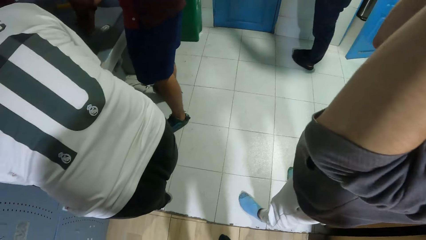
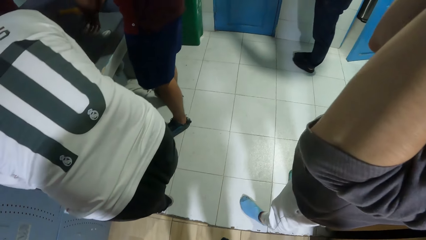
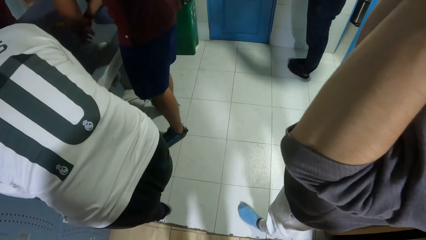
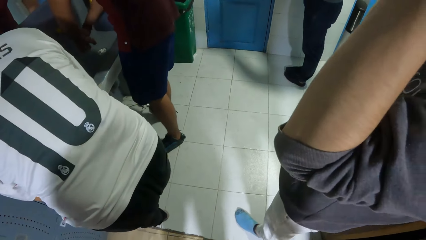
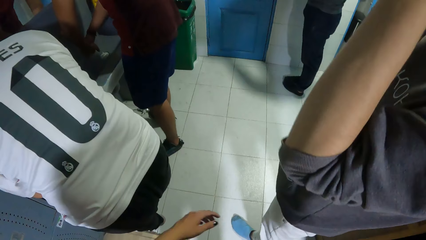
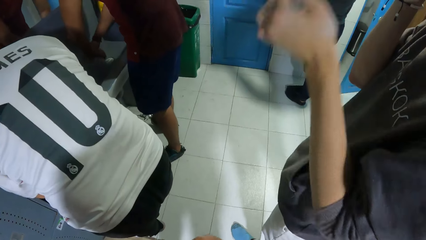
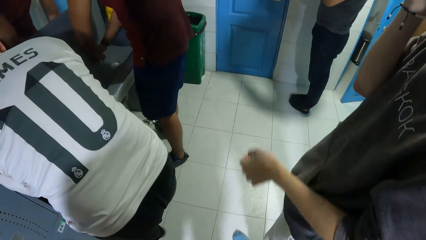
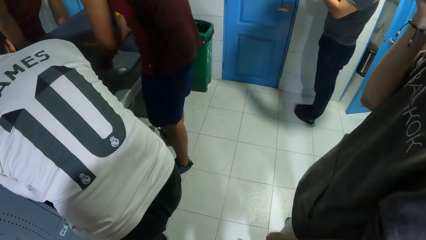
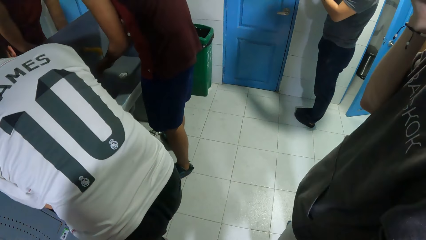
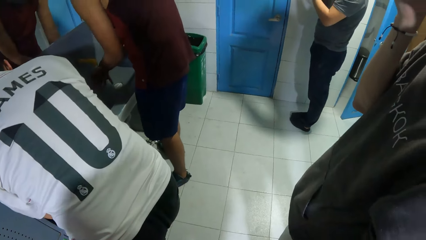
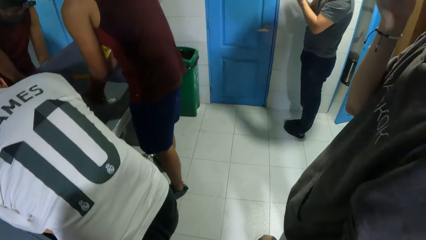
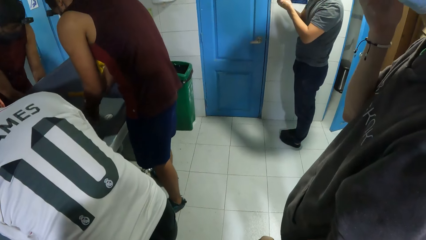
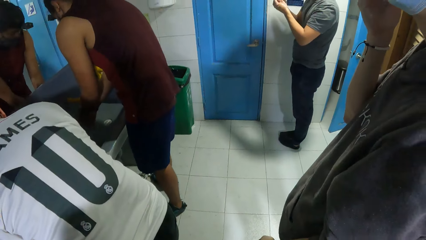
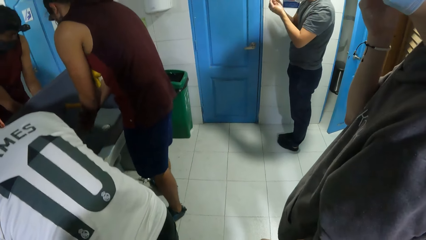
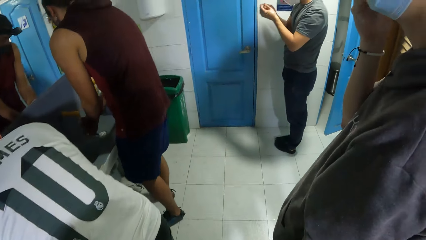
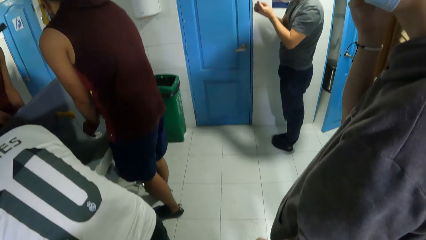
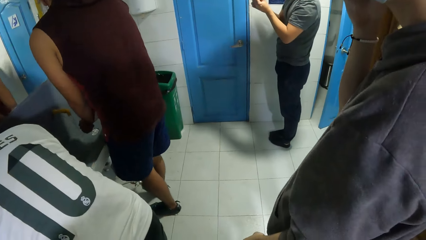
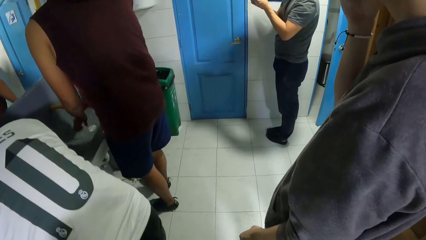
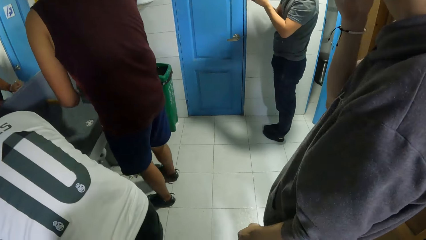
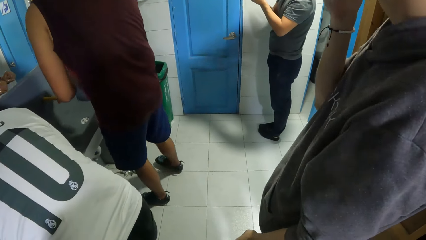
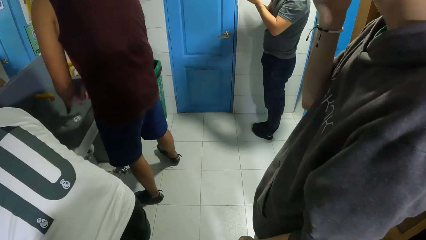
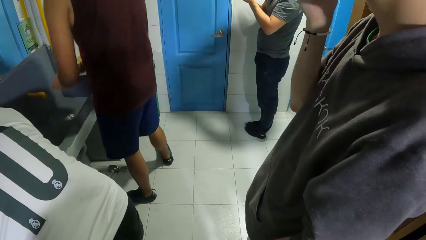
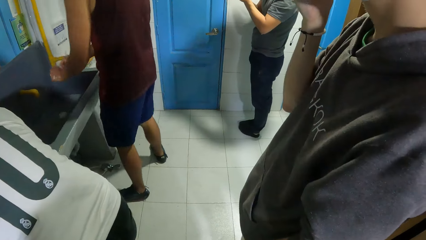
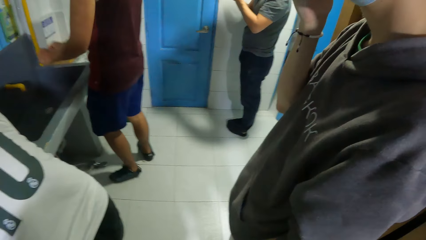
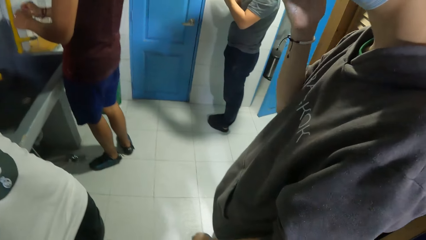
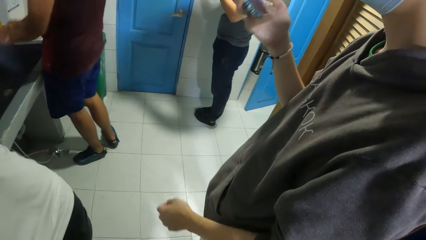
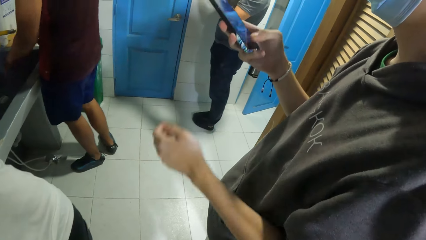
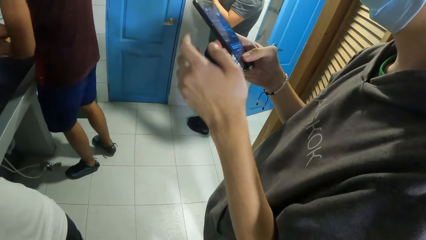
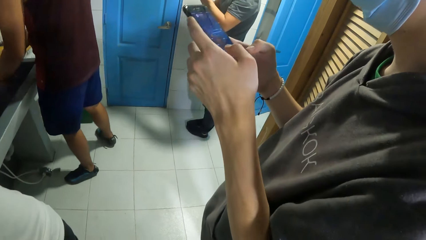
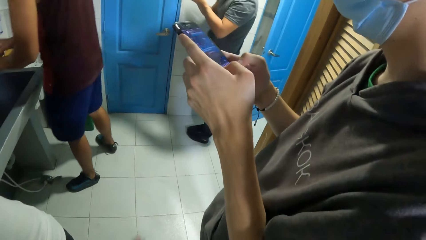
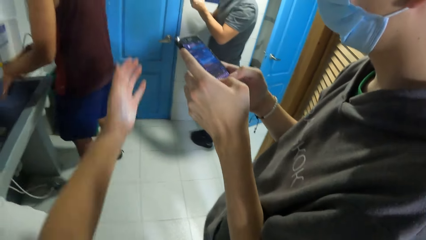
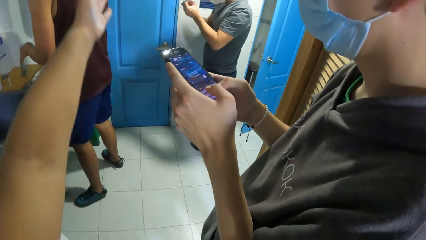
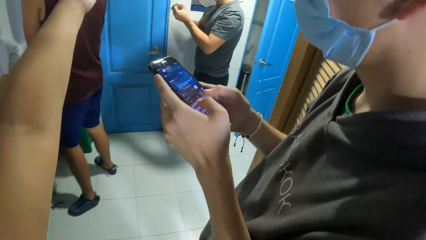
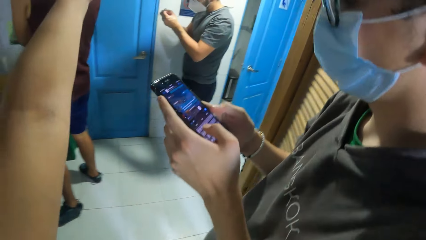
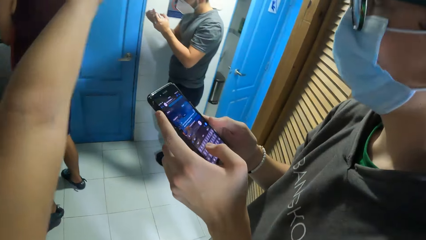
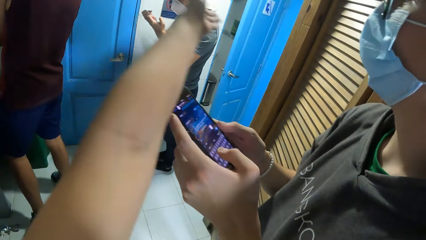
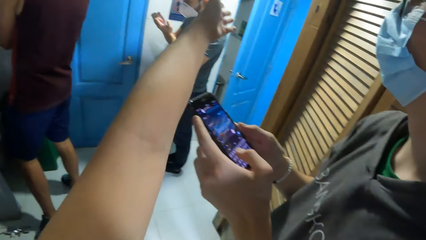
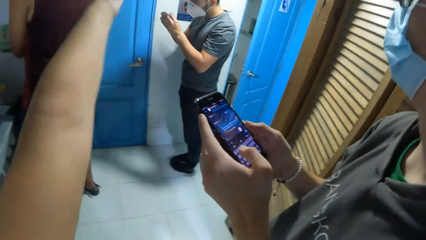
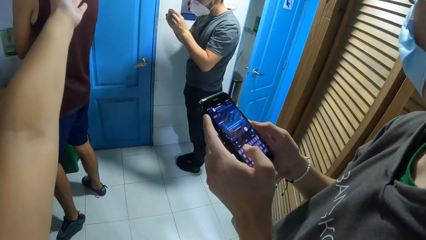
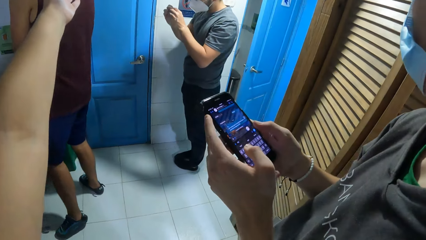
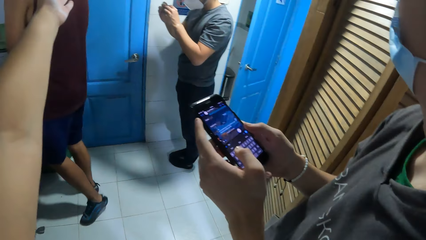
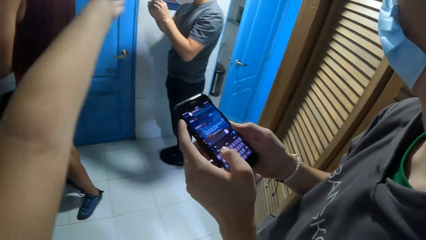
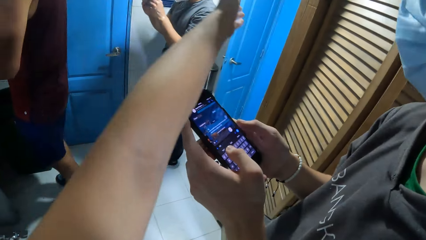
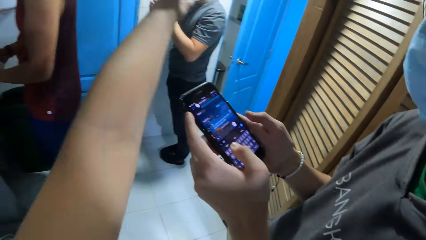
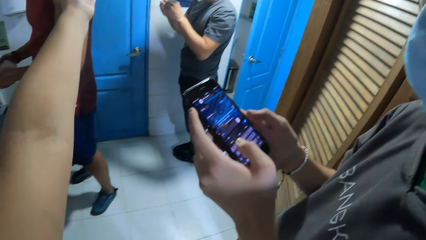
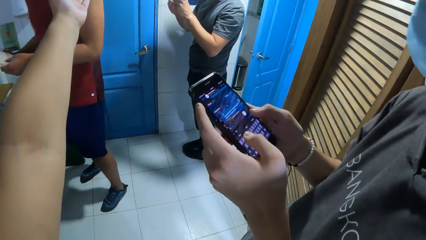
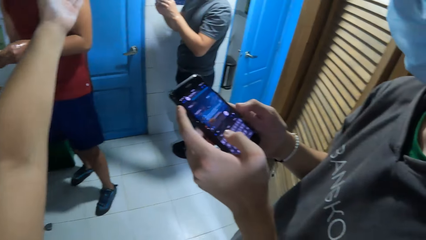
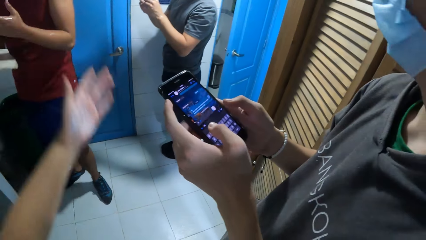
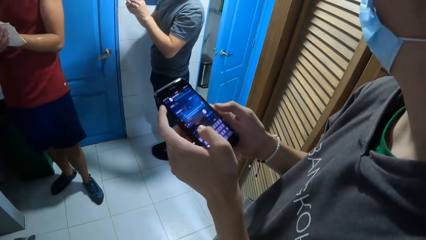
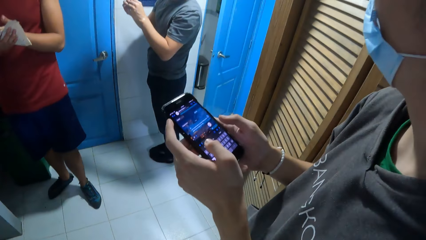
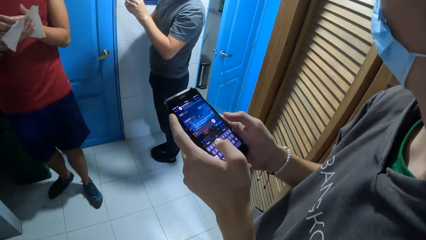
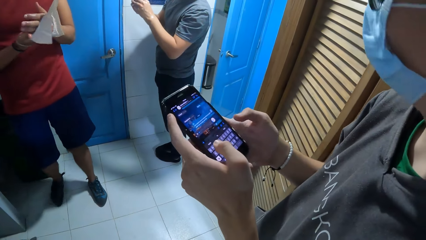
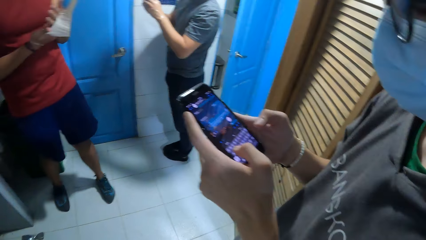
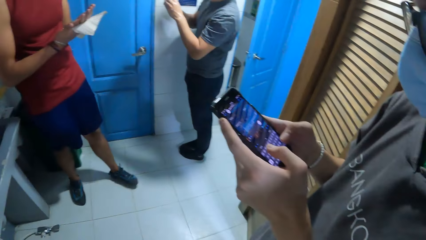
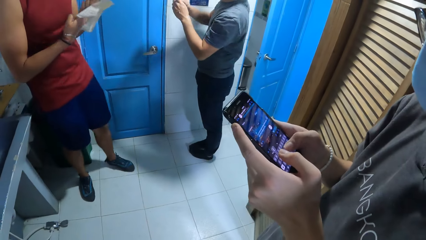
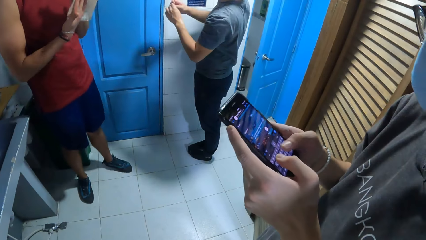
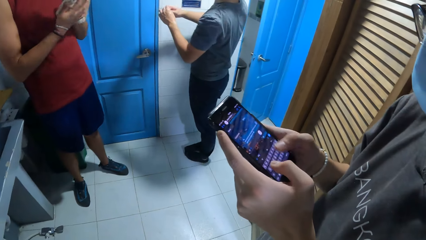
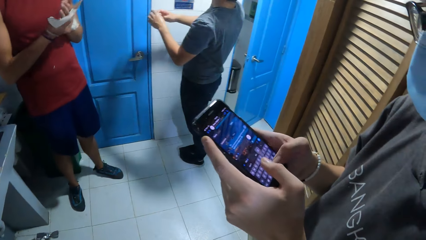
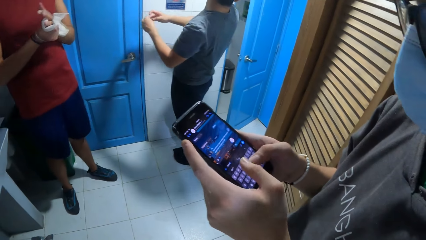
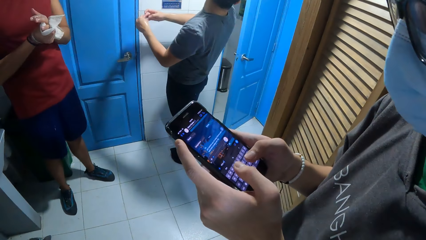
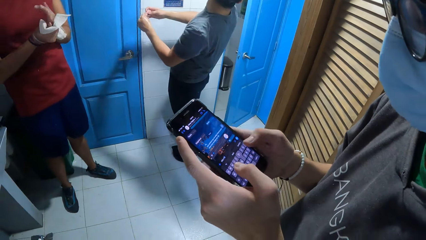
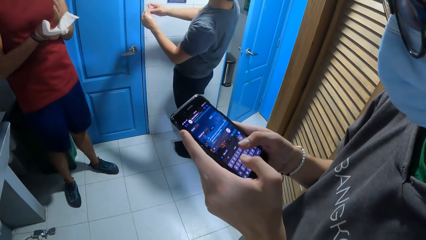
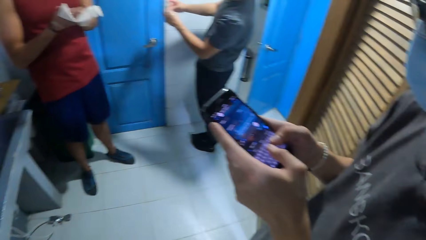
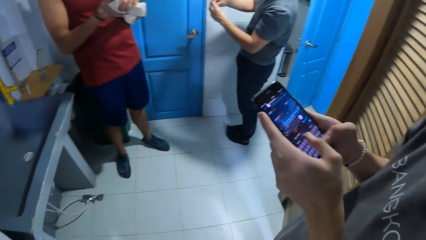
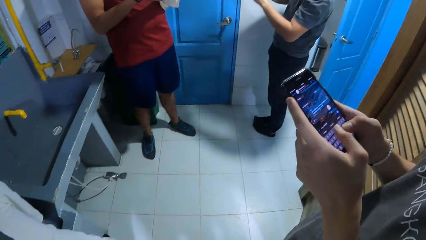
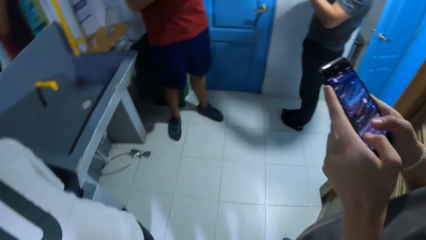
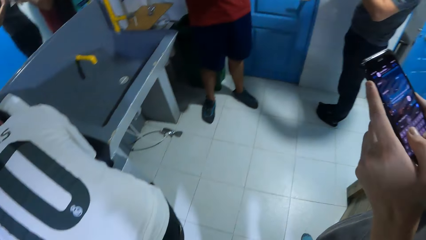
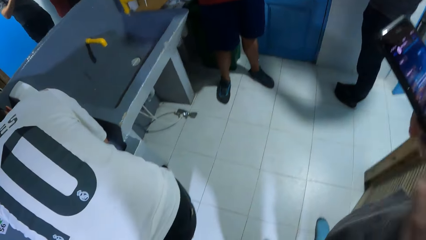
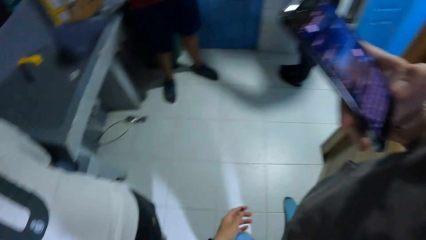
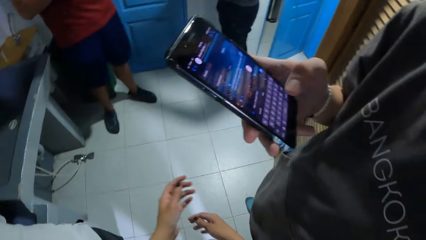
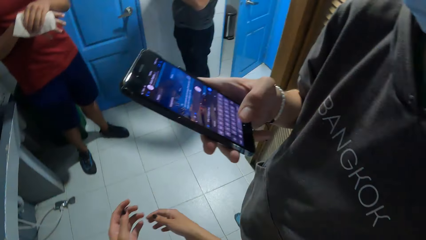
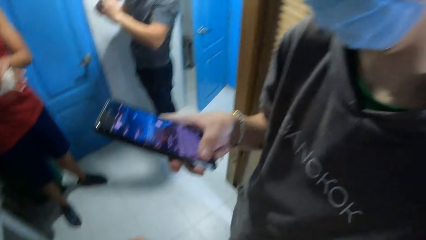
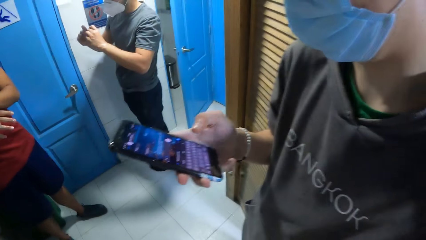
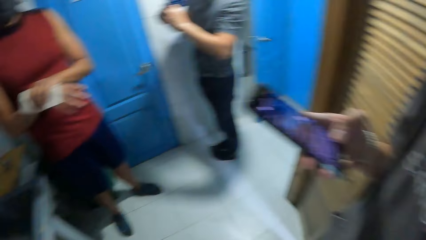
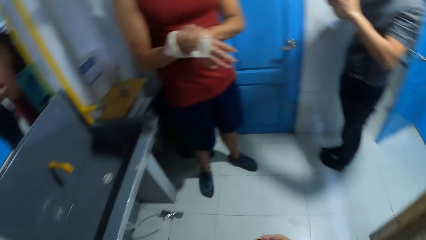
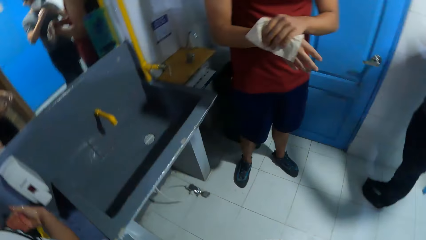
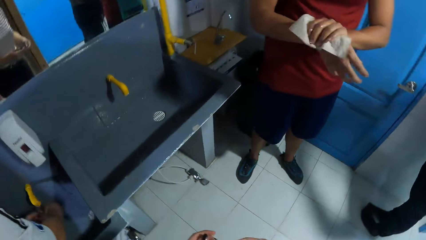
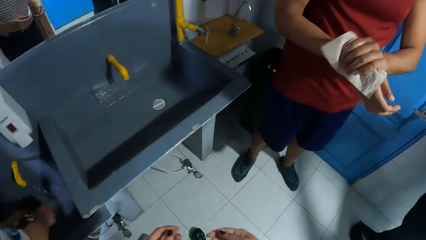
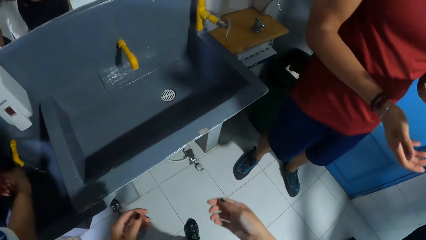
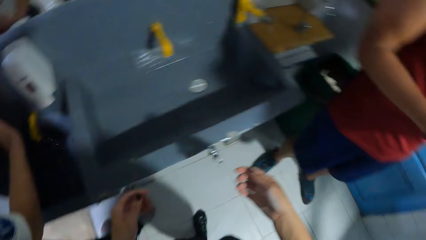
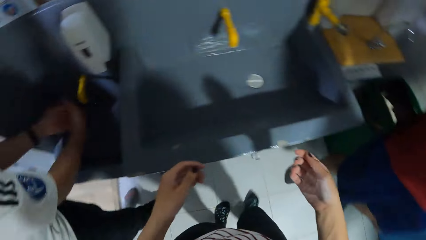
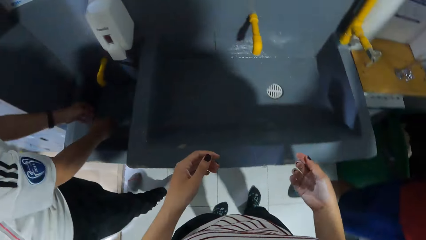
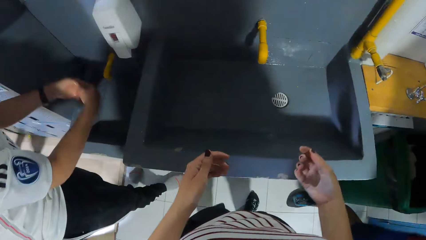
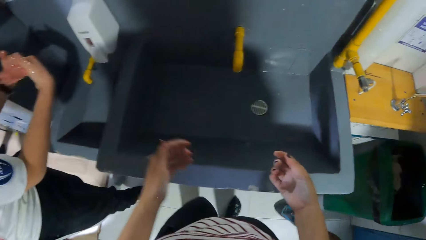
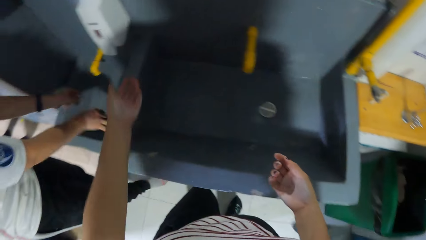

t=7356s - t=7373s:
A man cleans water off his hands. Another man operates the phone in his right hand with his right hand. He holds the phone with both hands. He operates the phone in his hands with both hands. The camera wearer stretches his left hand at some doors. The first man wipes his left hand with a paper towel in his right hand. The second man takes his left hand off the phone in his hands and operates the phone in his right hand with his right hand. The camera wearer walks towards a sink. A third man cleans water from his hands.
